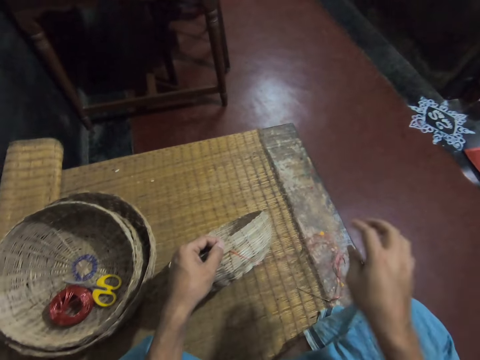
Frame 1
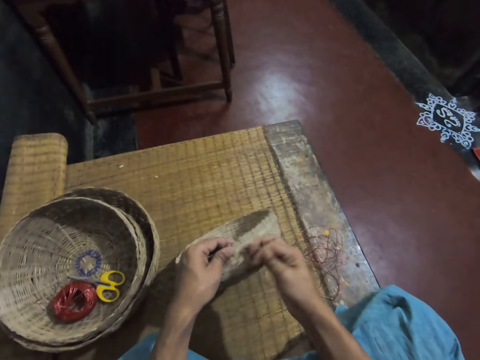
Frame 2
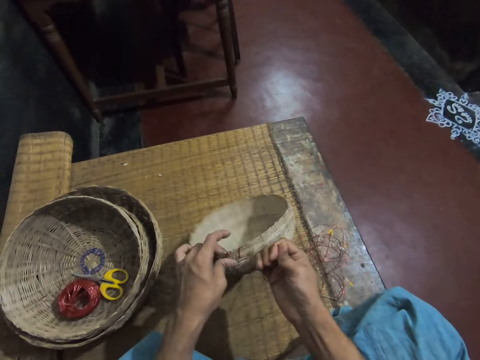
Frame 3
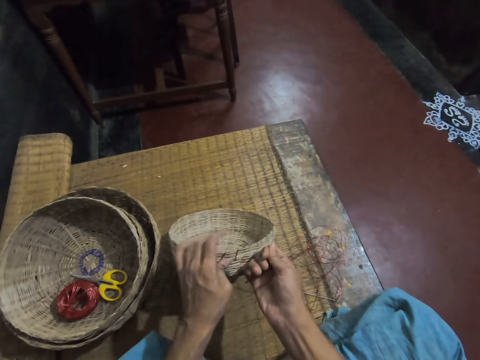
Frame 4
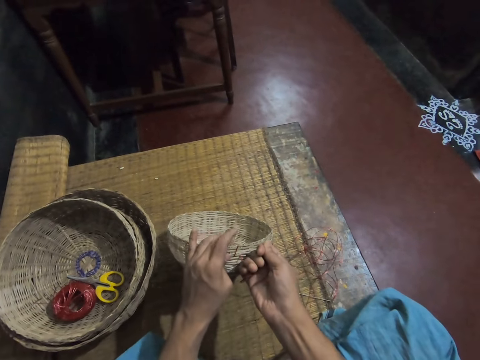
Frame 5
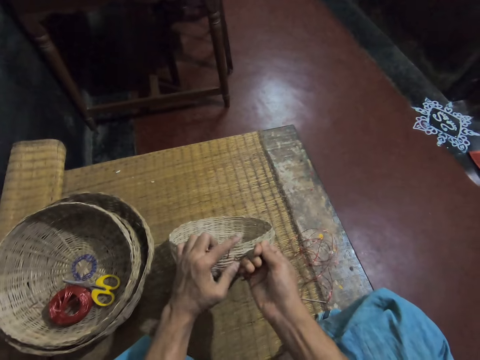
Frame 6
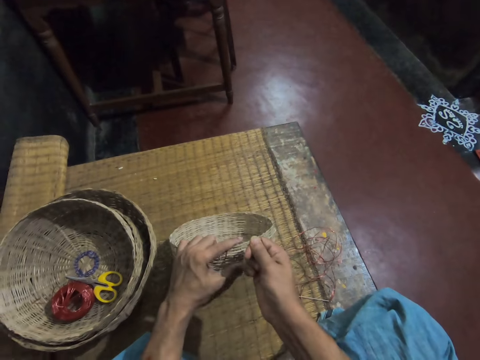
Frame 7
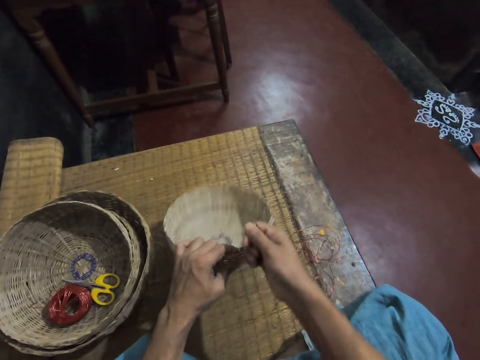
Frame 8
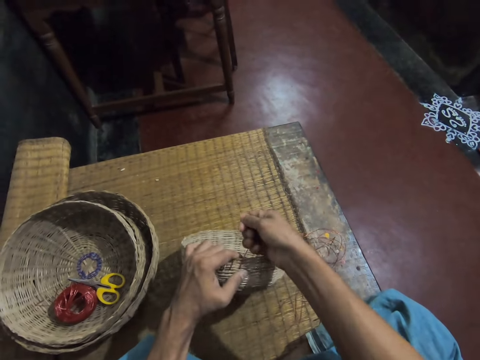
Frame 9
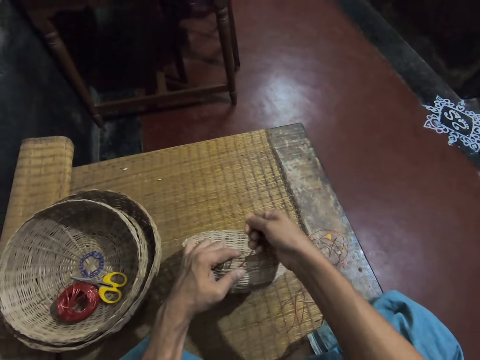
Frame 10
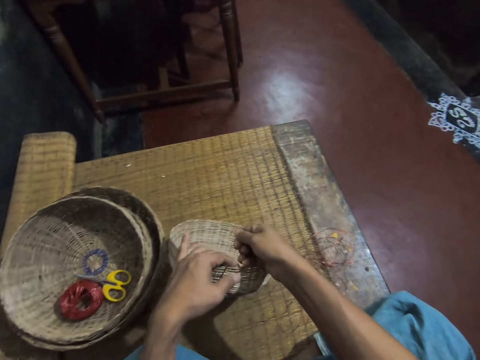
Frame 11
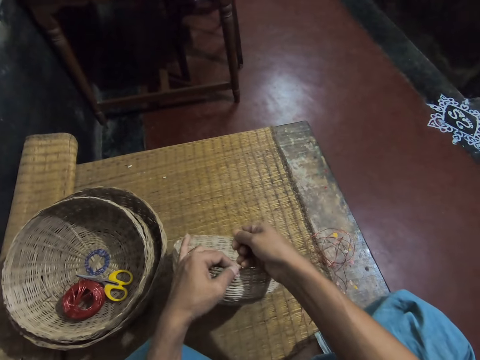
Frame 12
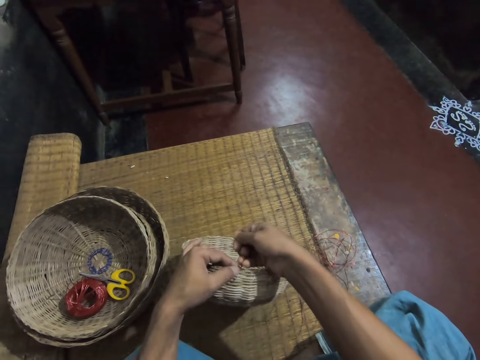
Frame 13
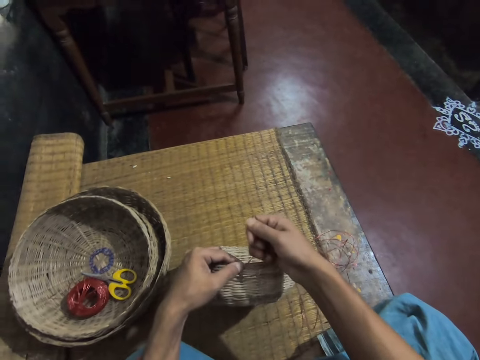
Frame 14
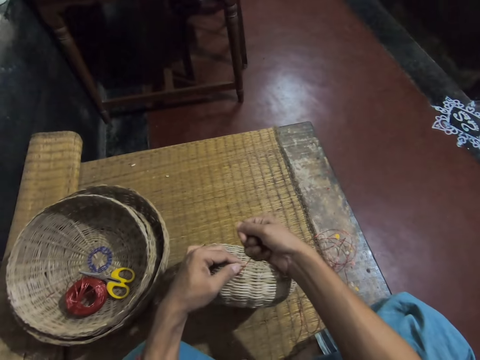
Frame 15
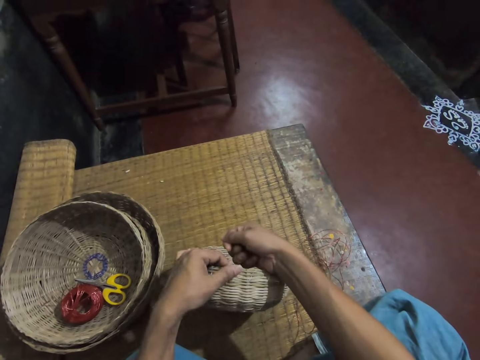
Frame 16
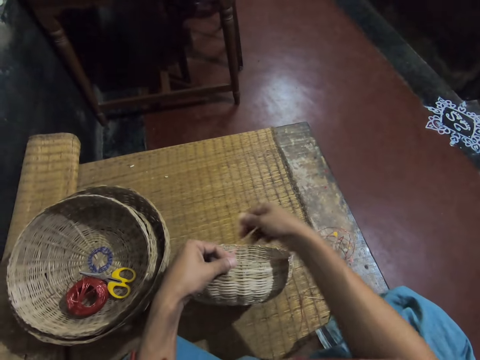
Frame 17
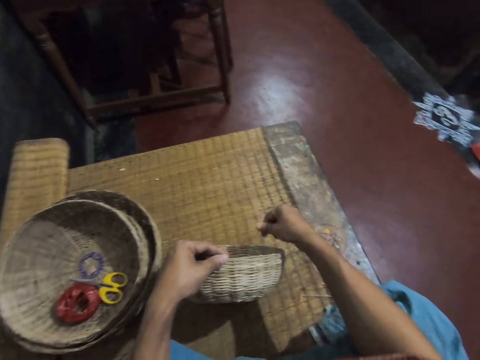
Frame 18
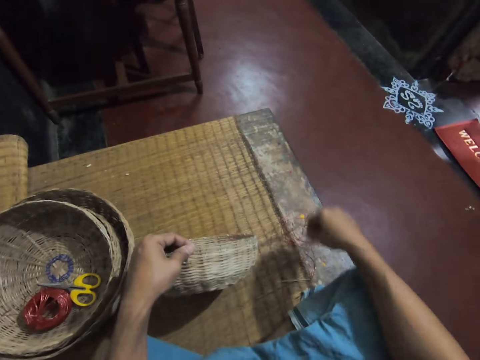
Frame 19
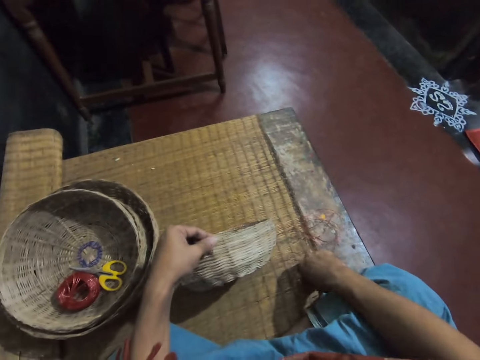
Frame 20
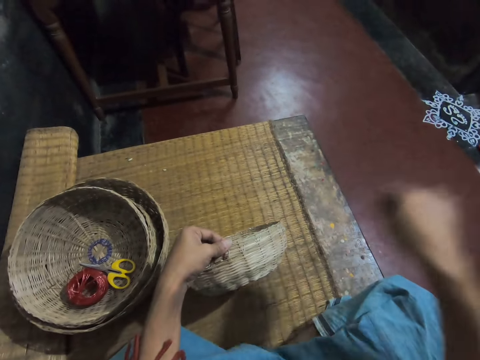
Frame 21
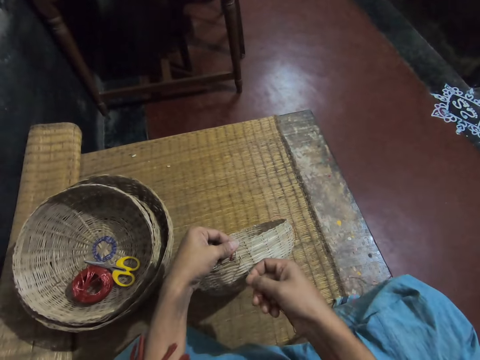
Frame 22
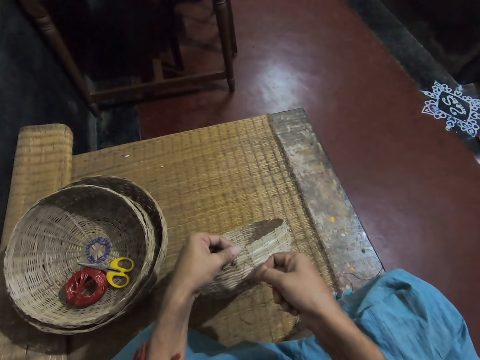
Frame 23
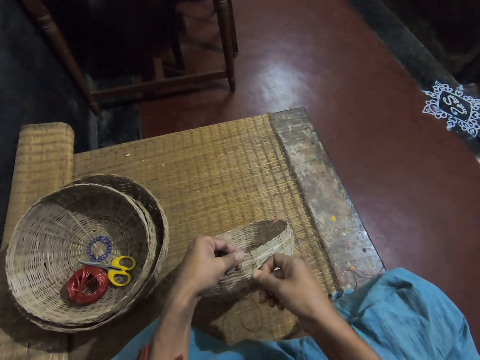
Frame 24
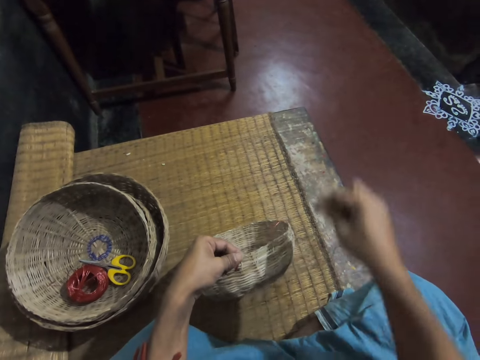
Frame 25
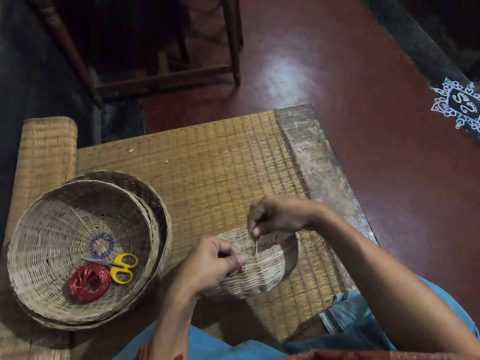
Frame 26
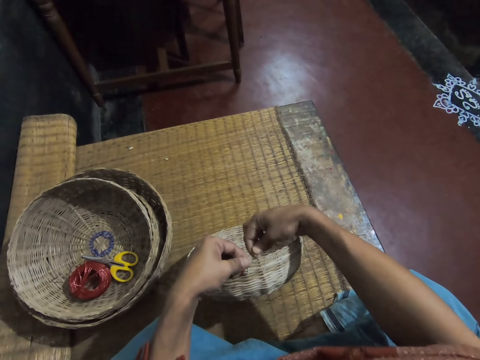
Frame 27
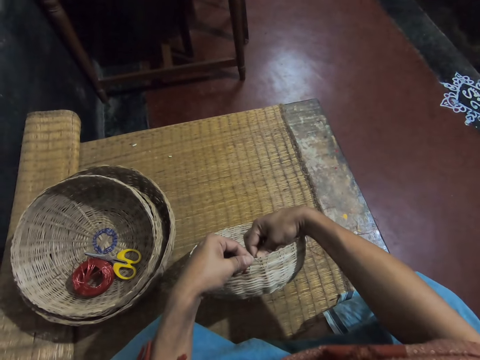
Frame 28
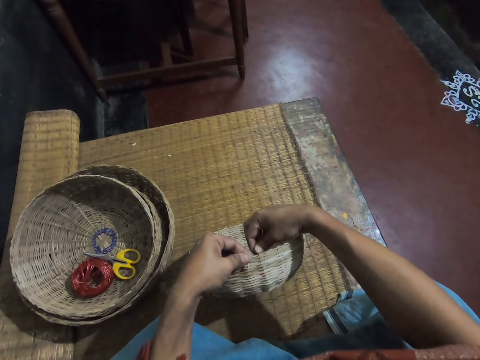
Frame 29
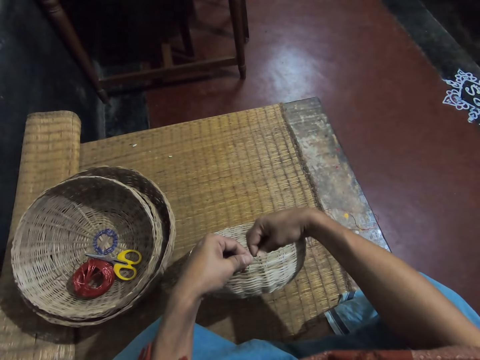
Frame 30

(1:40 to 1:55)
The camera wearer pulls a thread. They tighten the rope on the weaving reed basket. They tighten the thread. They pick up a needle. They sew the rope on the weaving reed basket with the needle.

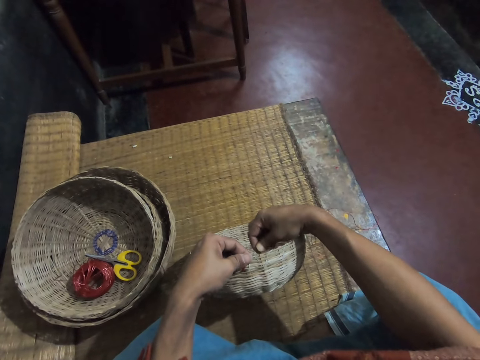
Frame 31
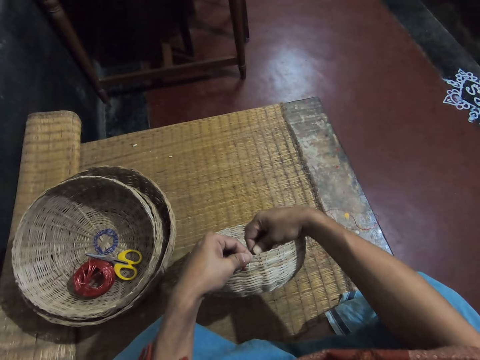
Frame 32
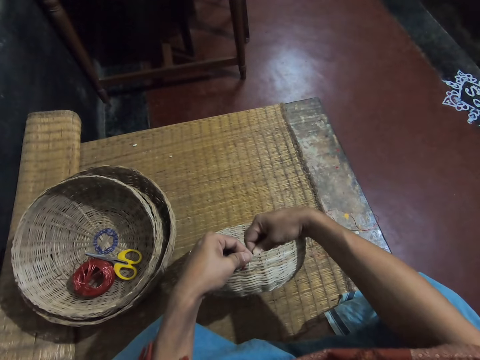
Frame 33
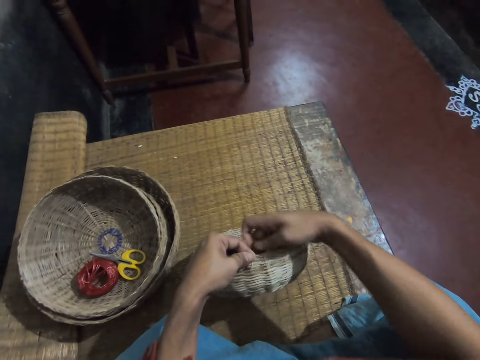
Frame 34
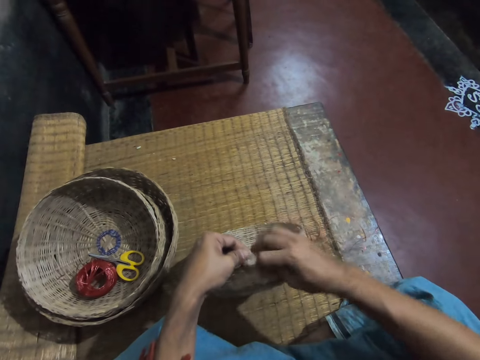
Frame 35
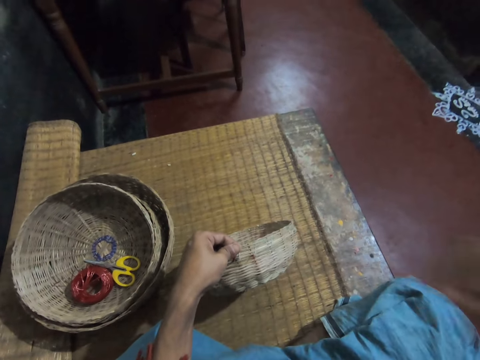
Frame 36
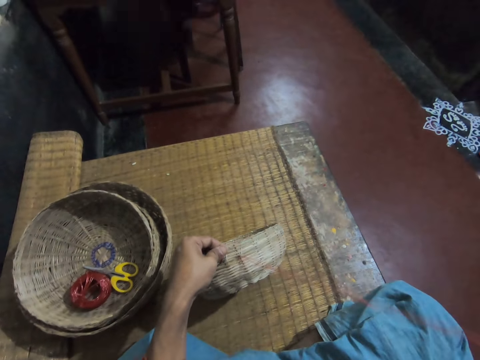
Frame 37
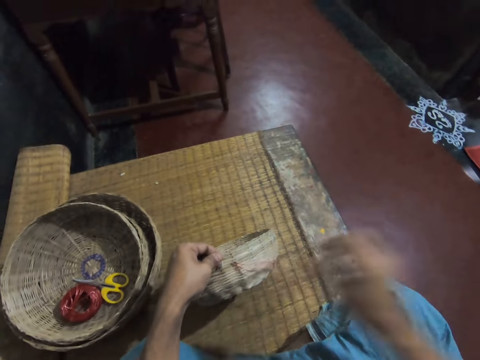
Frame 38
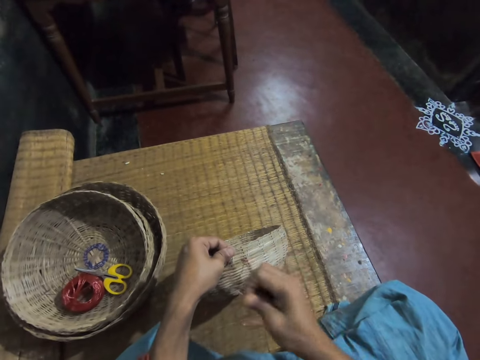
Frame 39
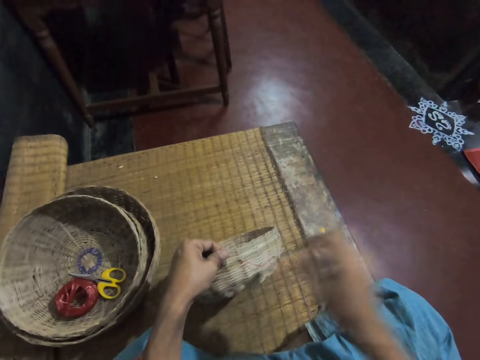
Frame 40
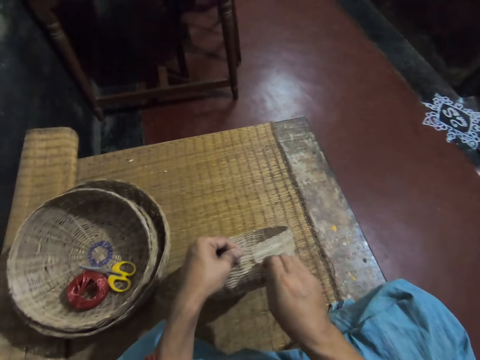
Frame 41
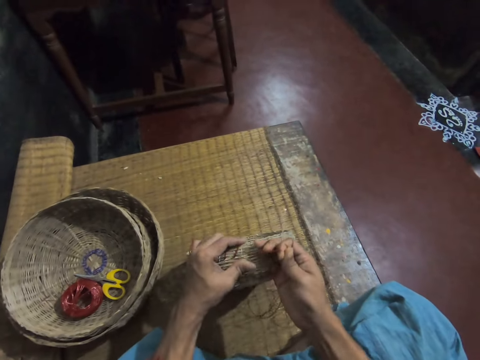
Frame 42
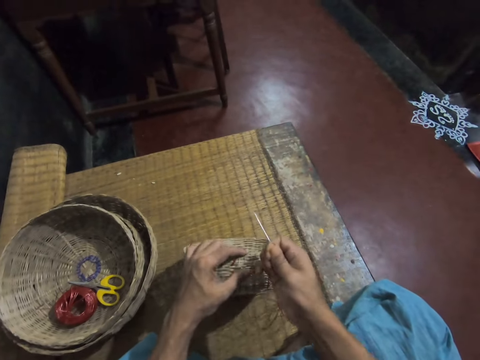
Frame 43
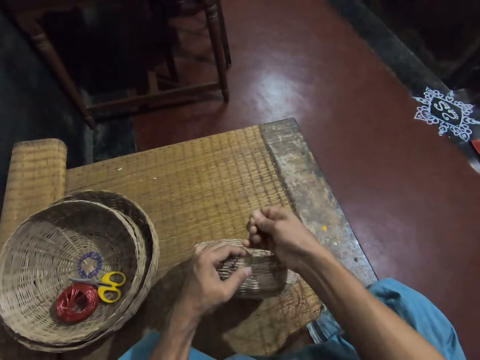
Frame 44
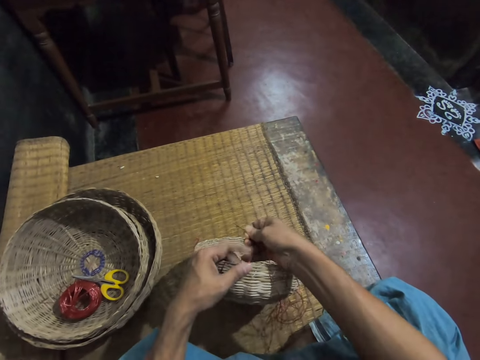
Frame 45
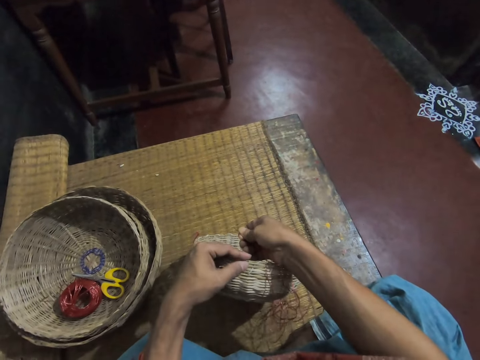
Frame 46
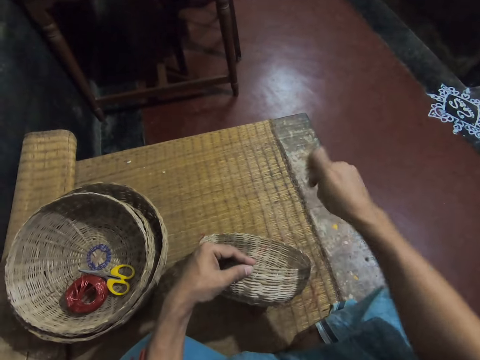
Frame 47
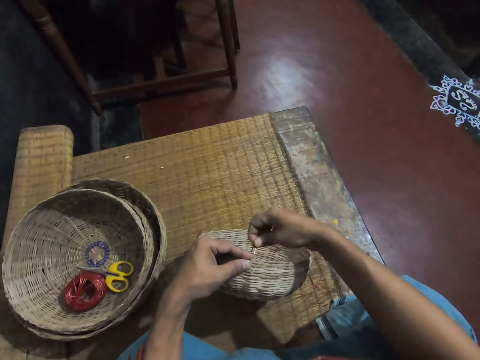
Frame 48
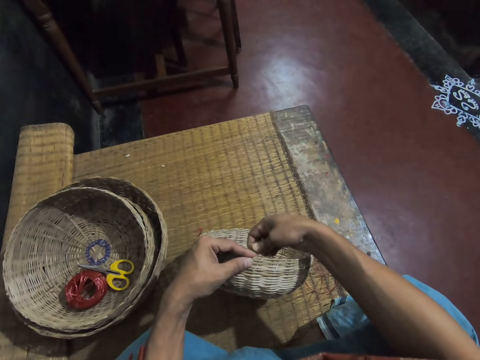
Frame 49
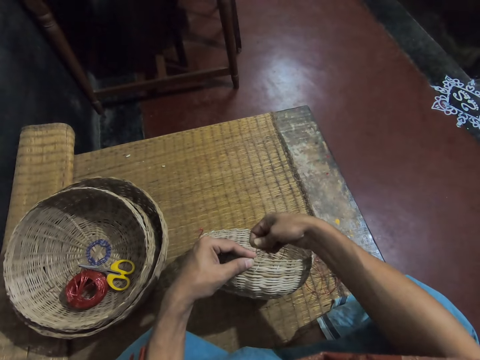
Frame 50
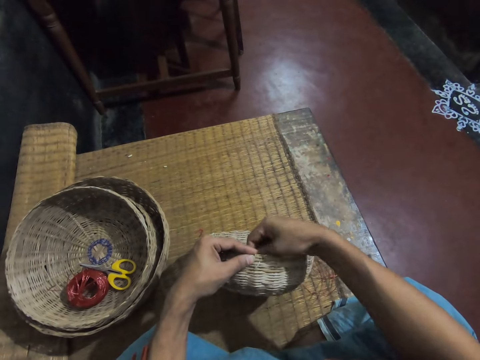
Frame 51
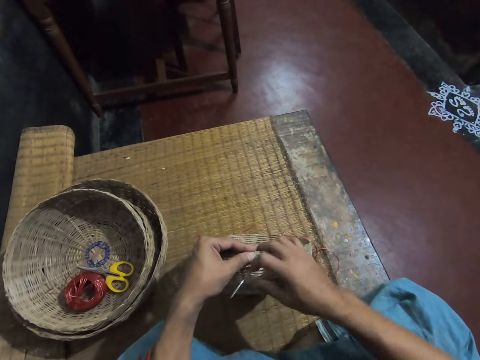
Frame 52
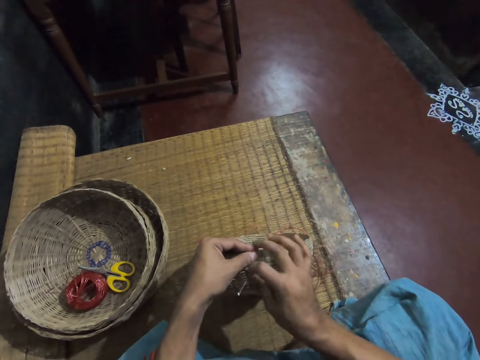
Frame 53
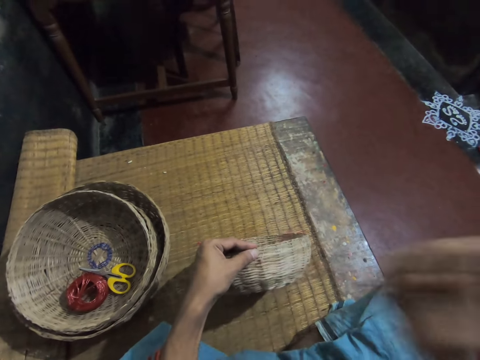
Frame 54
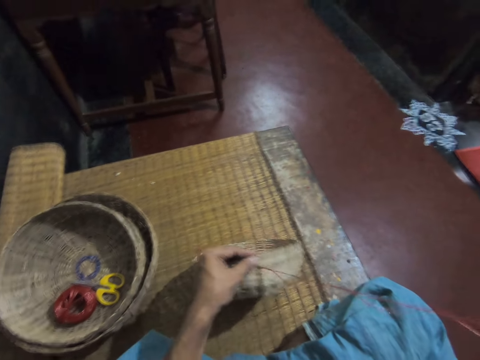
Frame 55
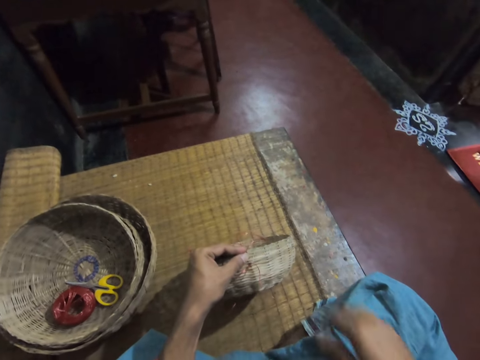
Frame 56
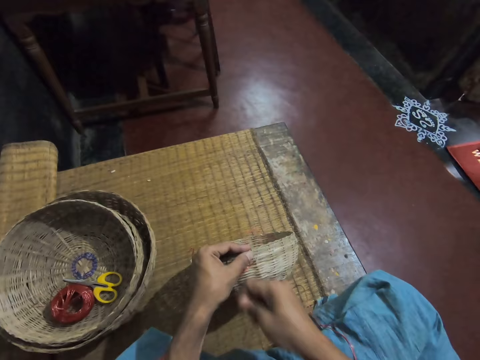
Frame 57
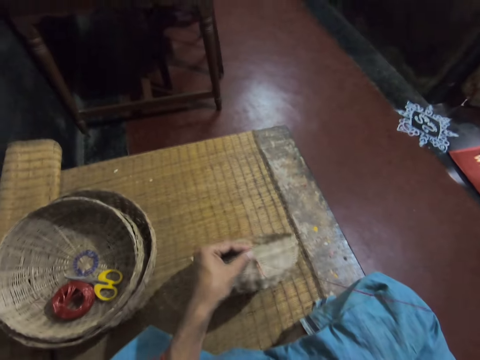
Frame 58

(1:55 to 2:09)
The camera wearer inserts a needle in a basket. They pull a thread. They pull the thread again. They tighten the rope on the weaving reed basket. They sew the rope on the weaving reed basket with the needle. They insert the needle in the basket. They pull the thread.
